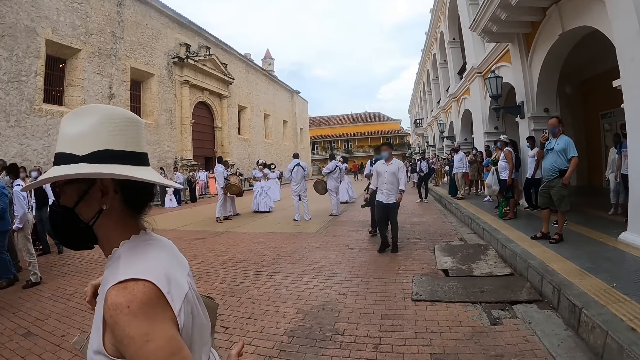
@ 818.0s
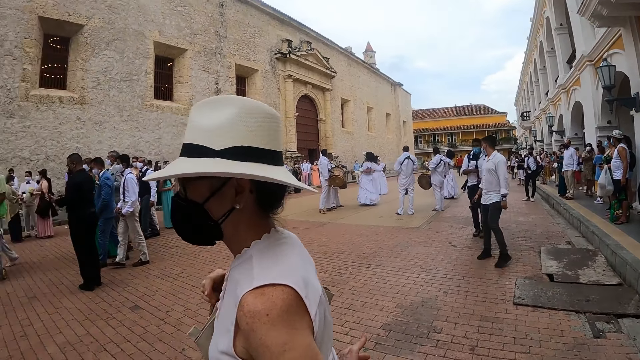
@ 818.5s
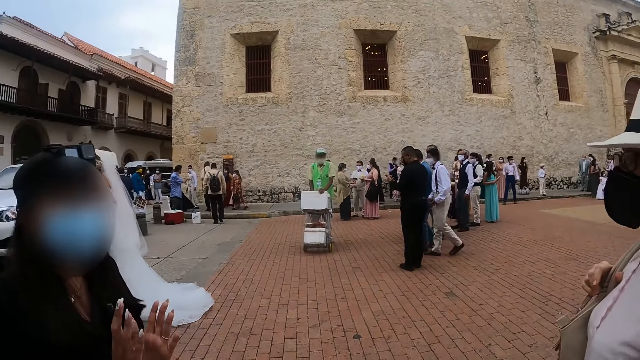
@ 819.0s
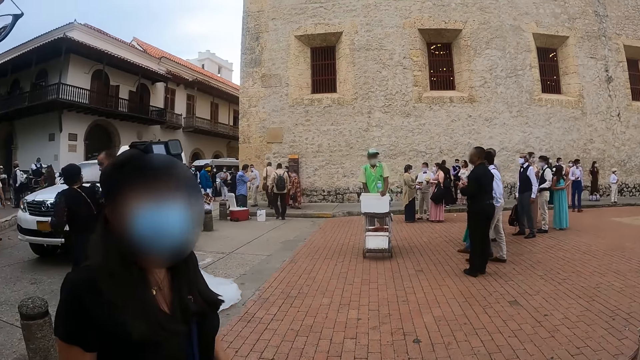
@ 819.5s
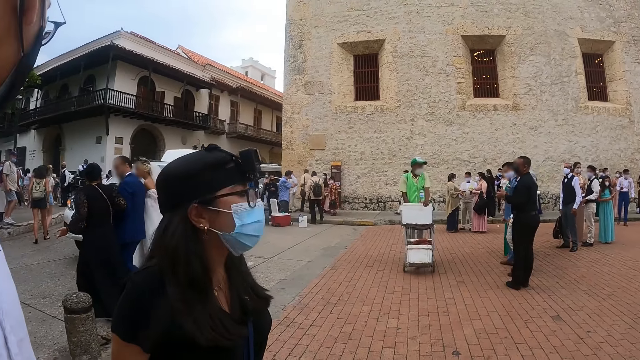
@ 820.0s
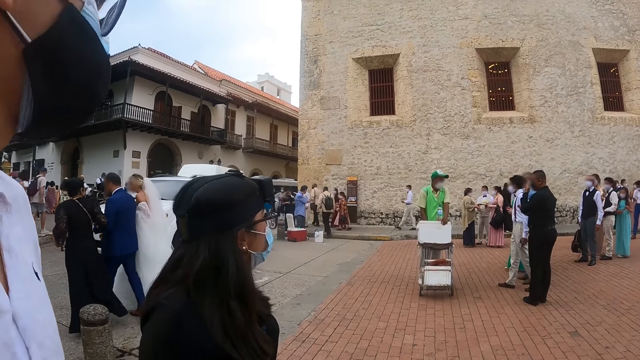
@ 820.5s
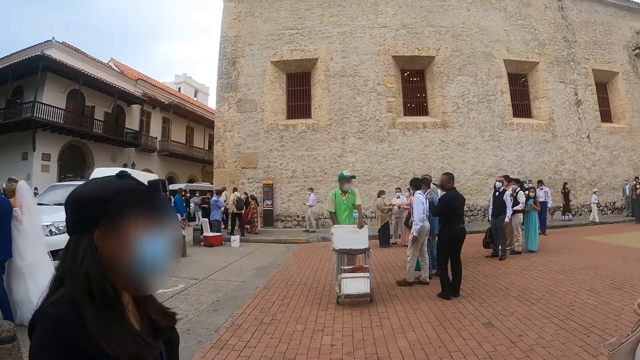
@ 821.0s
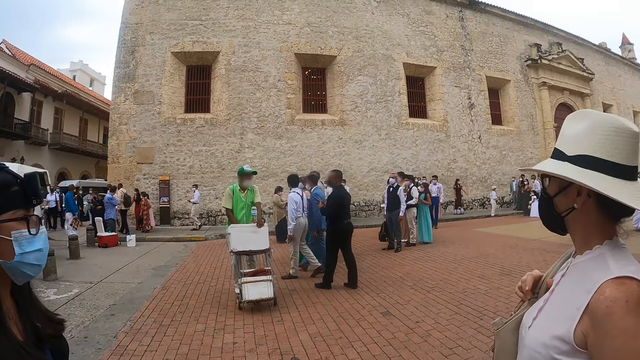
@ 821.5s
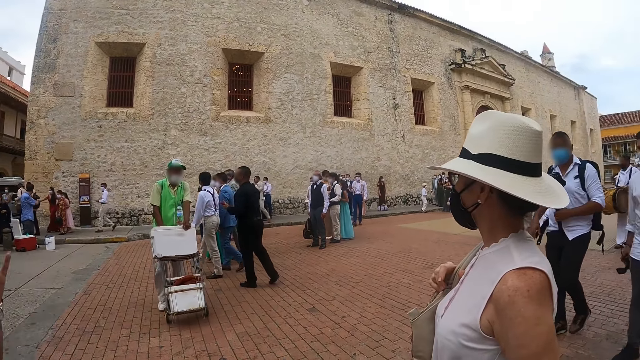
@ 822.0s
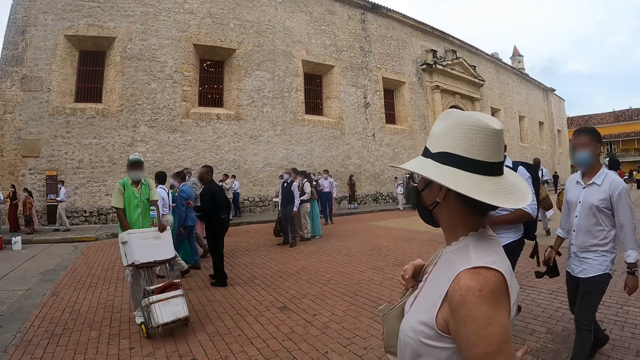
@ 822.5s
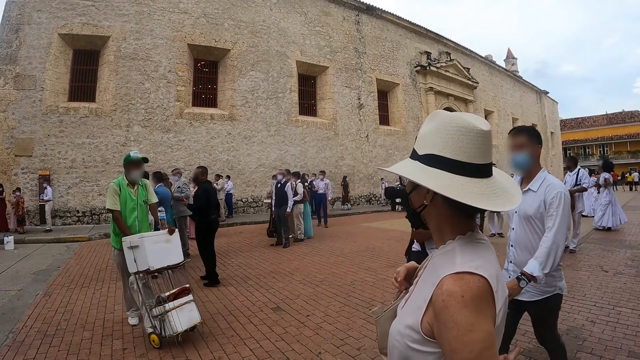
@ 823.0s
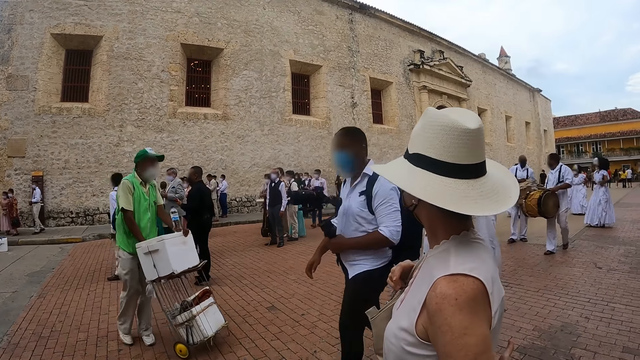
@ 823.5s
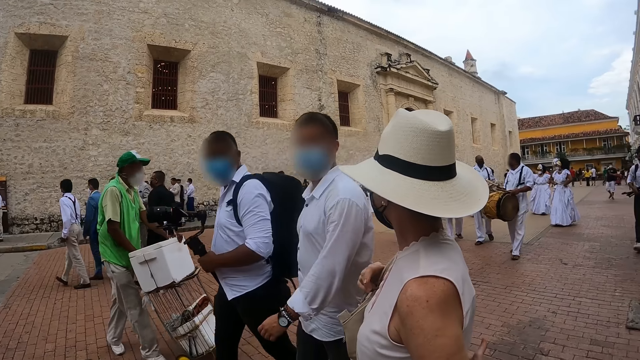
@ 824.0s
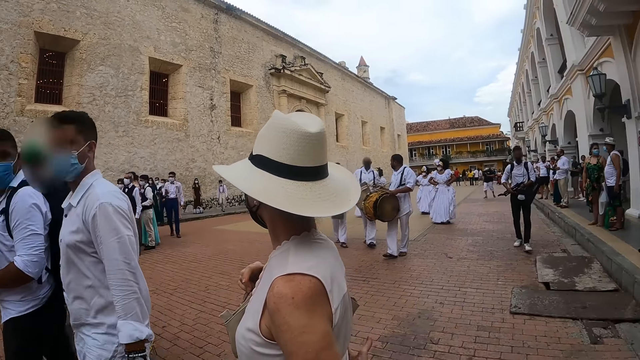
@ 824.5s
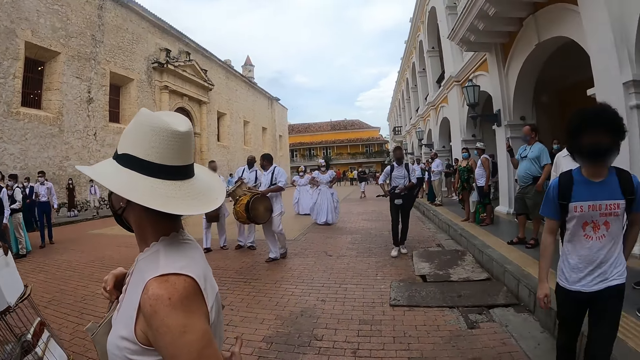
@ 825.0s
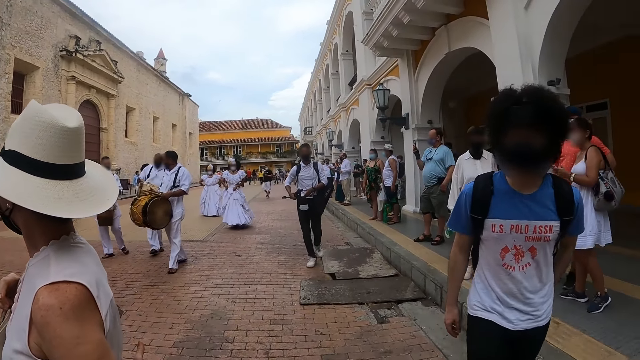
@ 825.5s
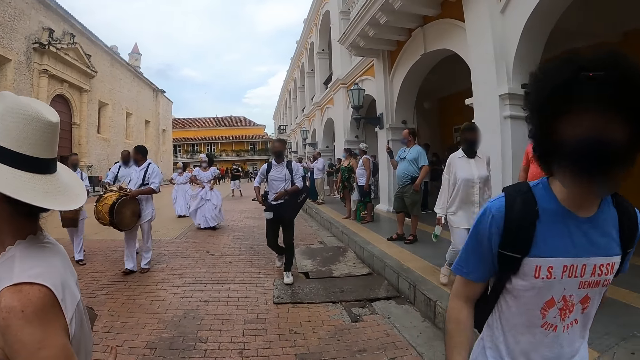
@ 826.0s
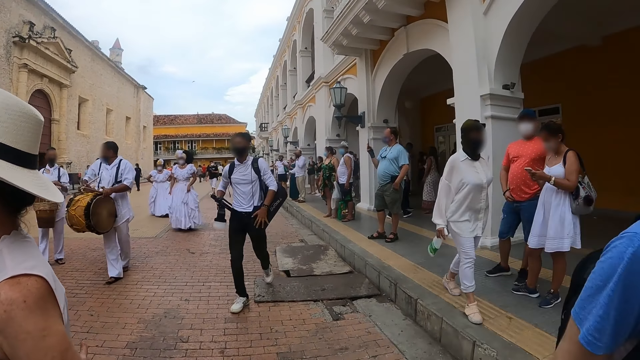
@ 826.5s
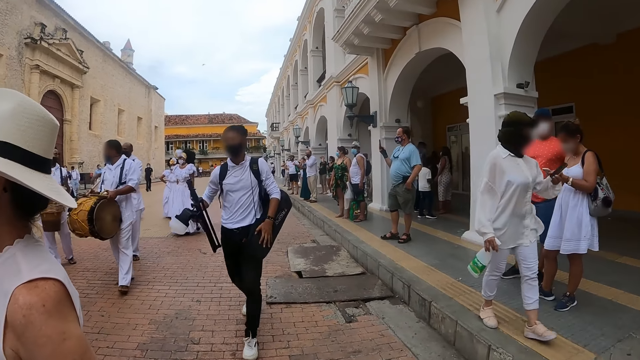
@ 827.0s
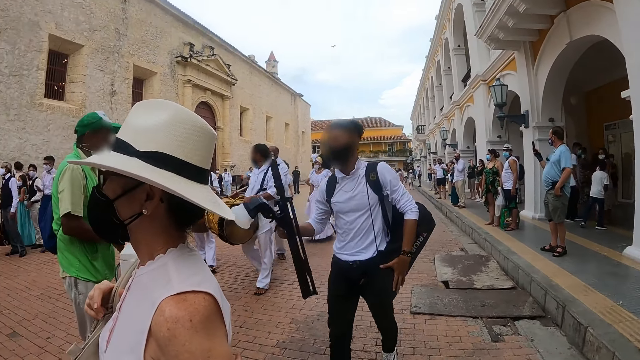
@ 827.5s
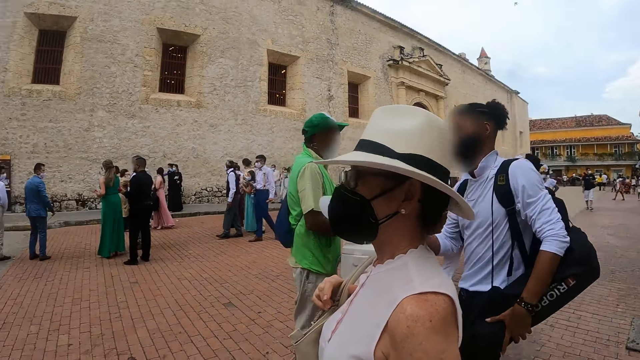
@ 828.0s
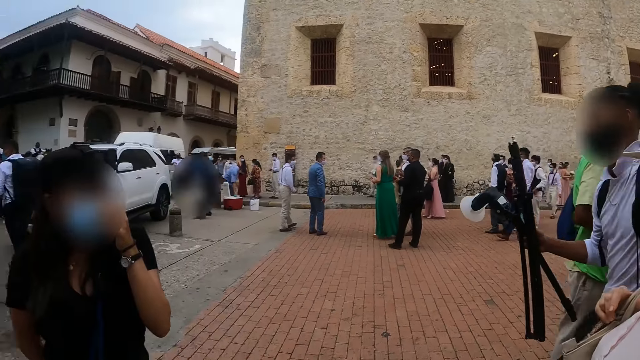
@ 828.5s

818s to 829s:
The camera wearer interacts with a lady. They stare at another lady.

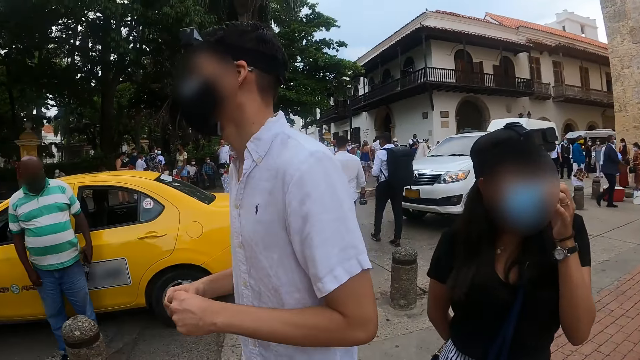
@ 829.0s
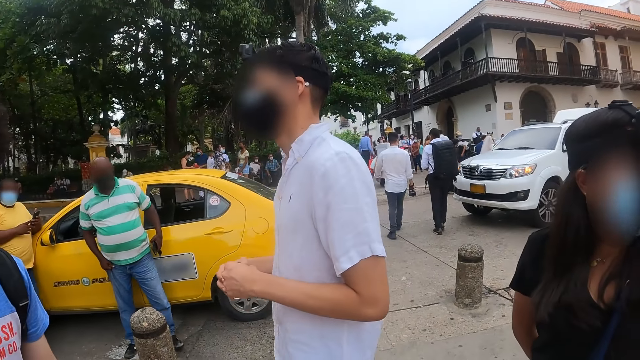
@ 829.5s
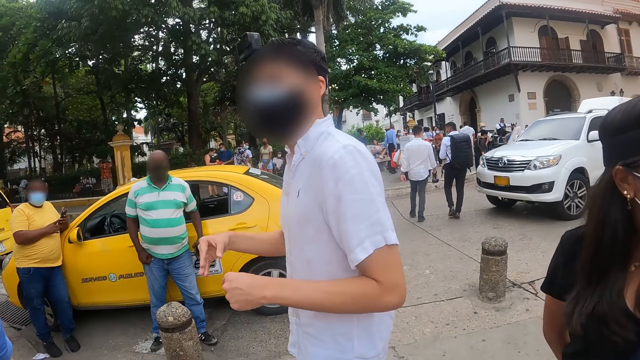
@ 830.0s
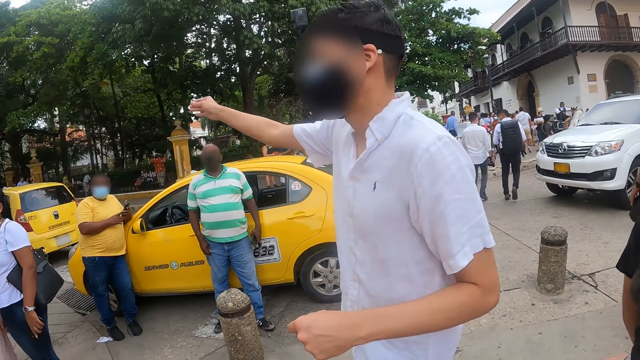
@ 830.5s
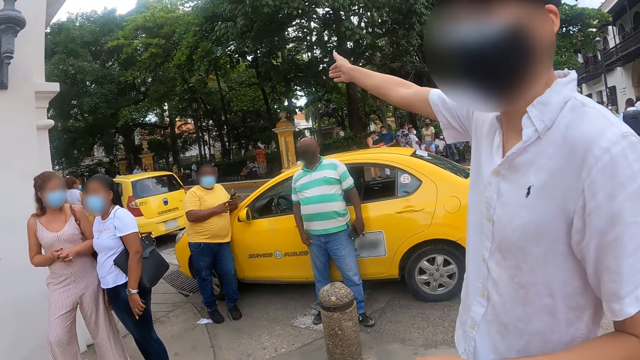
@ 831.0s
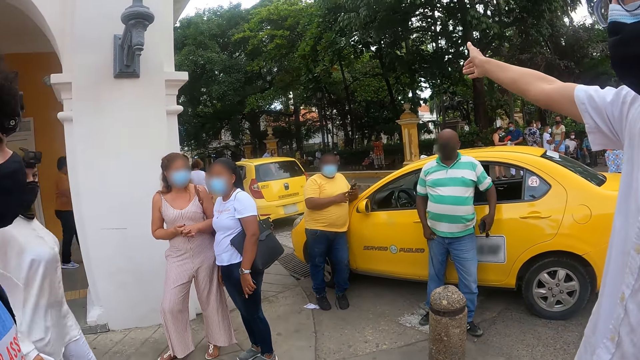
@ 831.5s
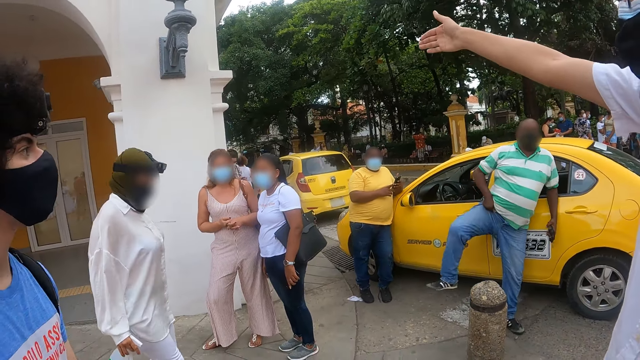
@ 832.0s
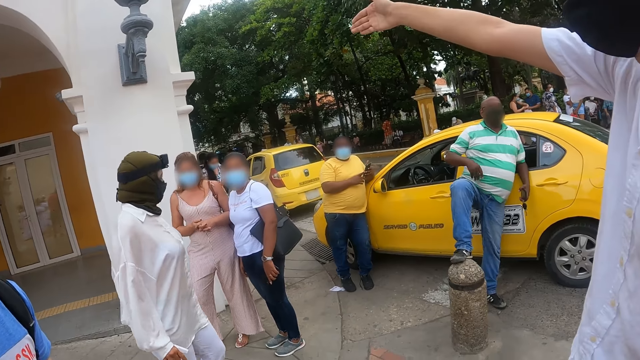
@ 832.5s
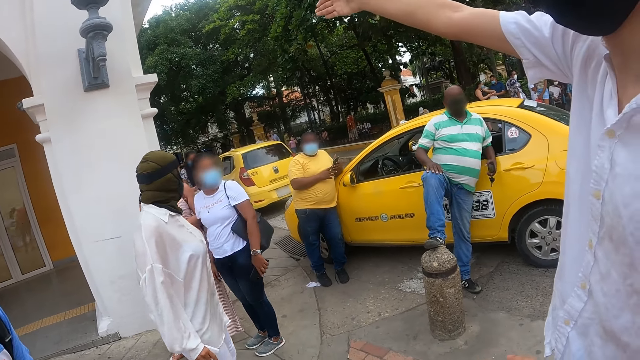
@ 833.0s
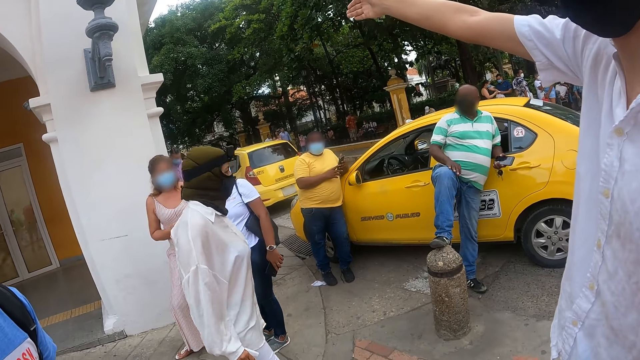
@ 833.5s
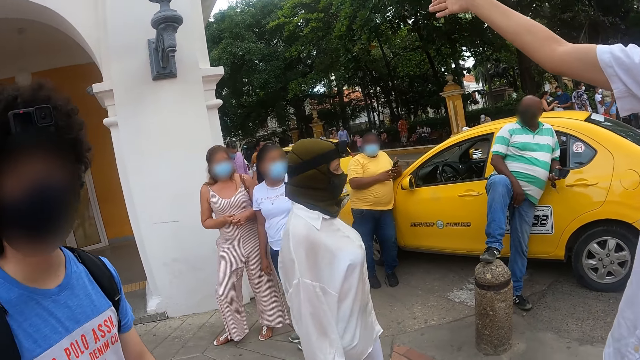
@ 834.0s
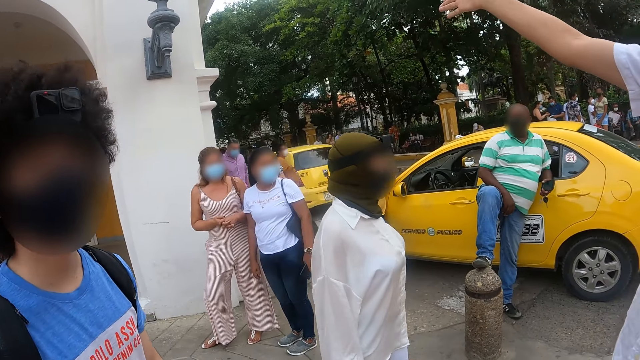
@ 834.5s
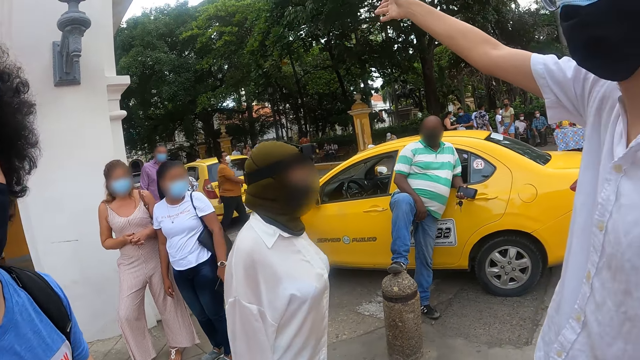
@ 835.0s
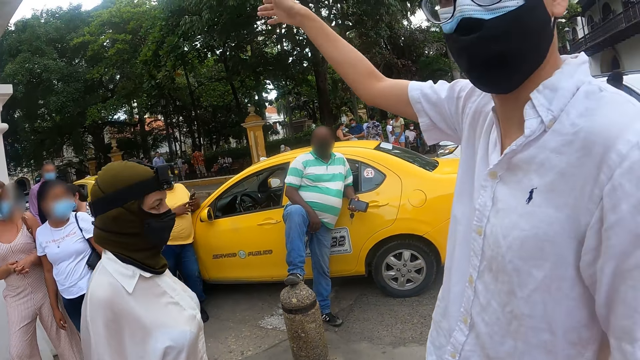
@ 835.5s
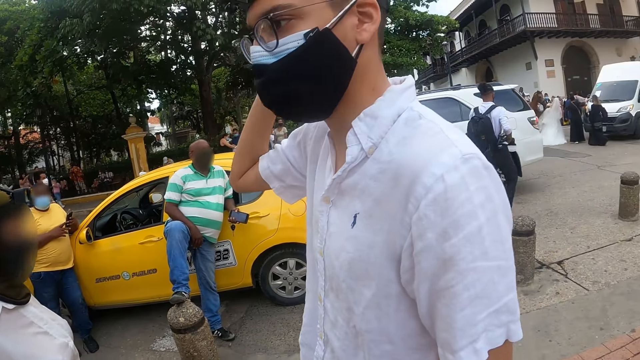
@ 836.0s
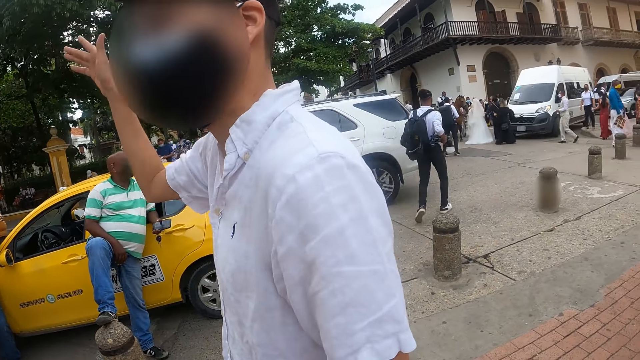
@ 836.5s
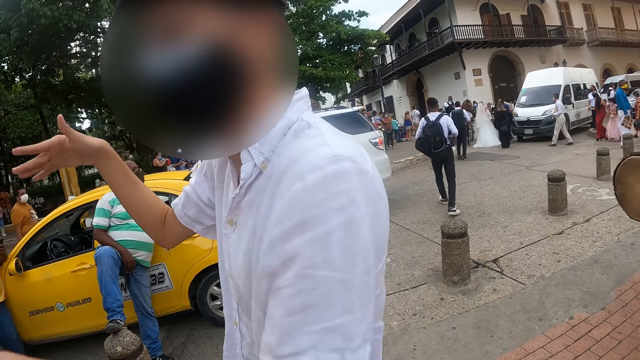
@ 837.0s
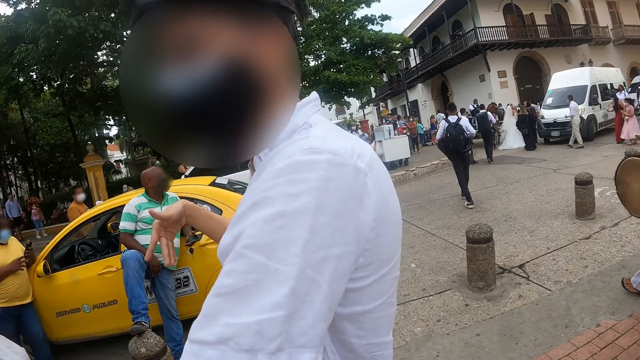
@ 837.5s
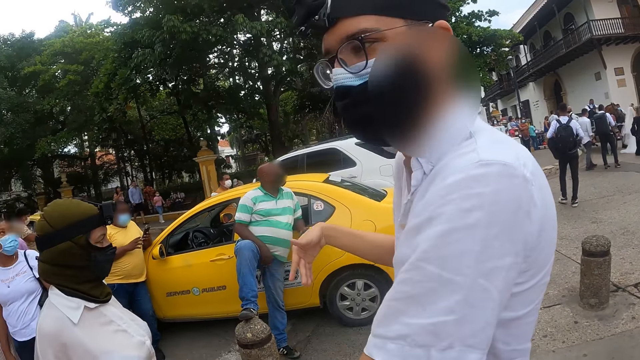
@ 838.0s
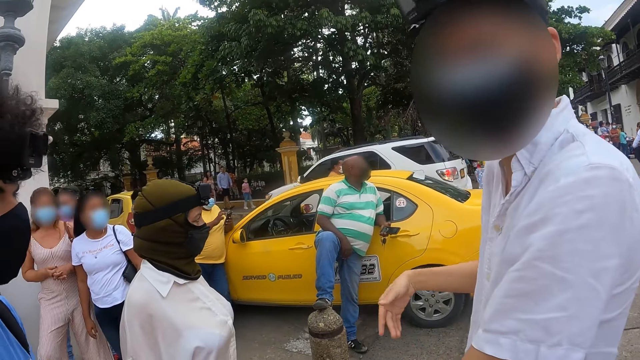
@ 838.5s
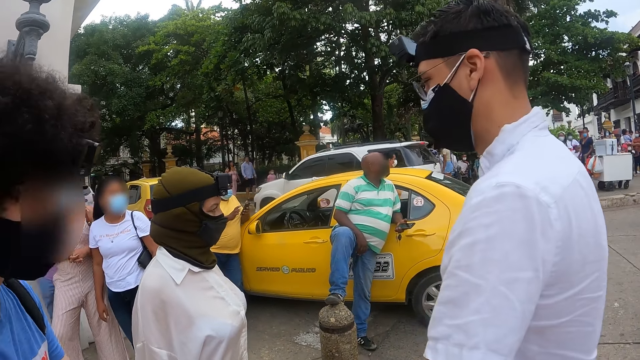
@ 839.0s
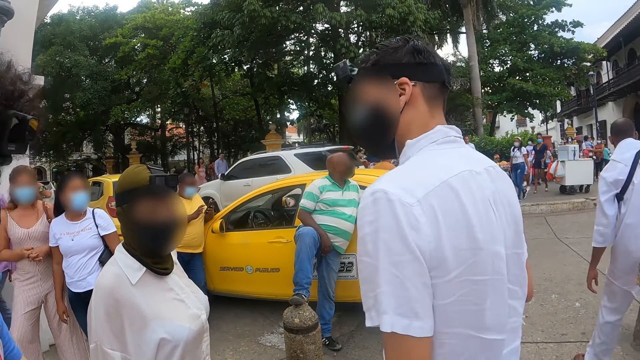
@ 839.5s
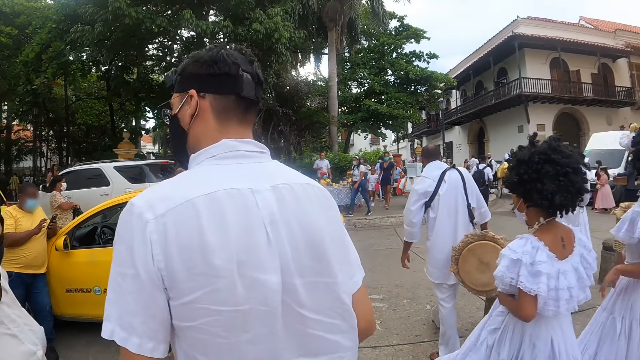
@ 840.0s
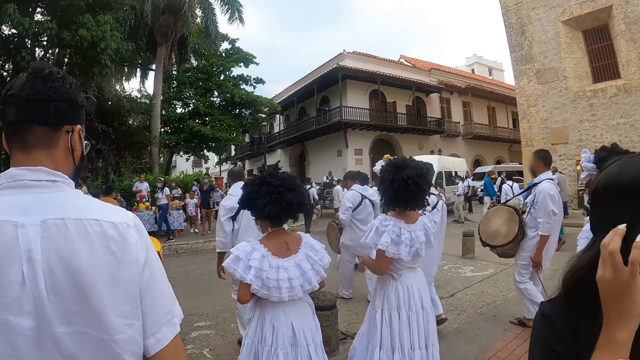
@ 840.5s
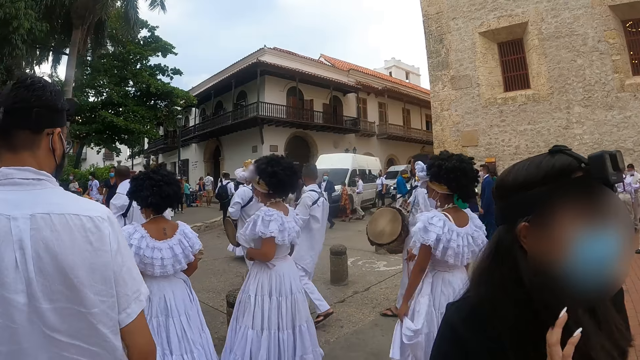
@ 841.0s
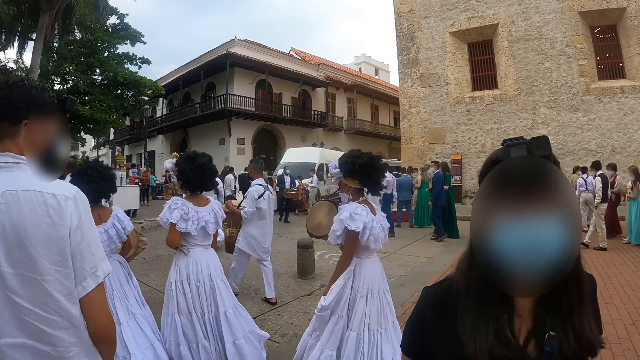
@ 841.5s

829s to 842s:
A man moves a hand. The man moves hands. The camera wearer looks around.
